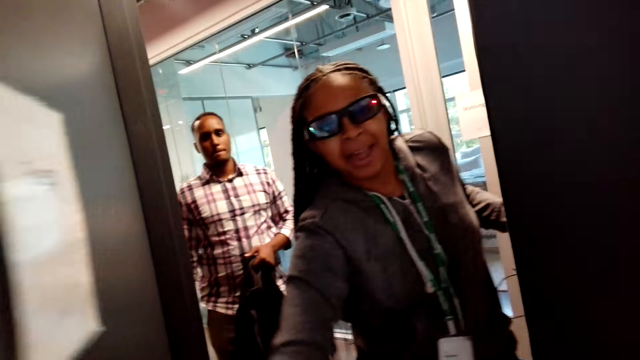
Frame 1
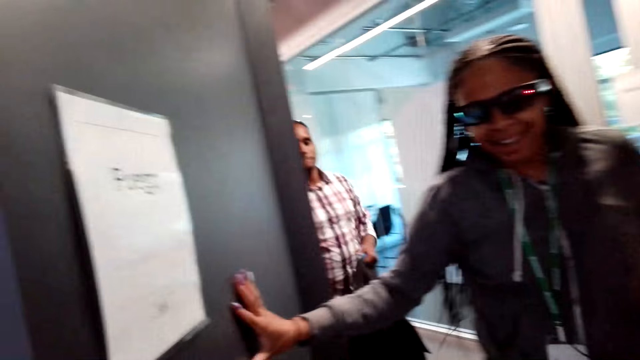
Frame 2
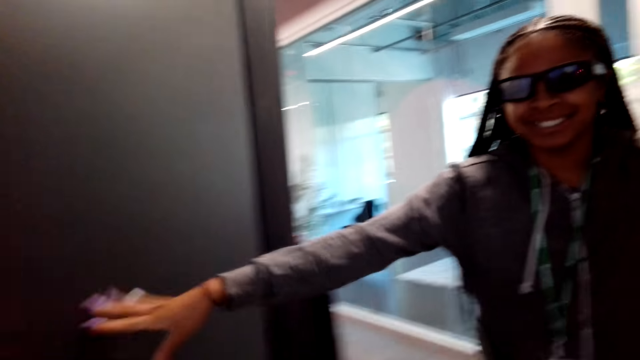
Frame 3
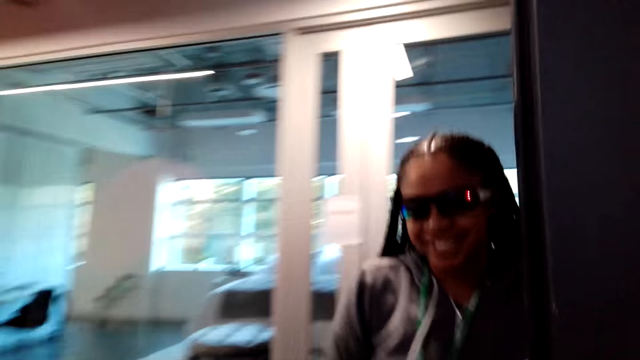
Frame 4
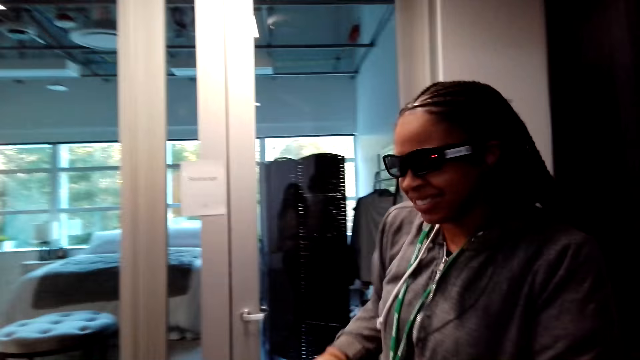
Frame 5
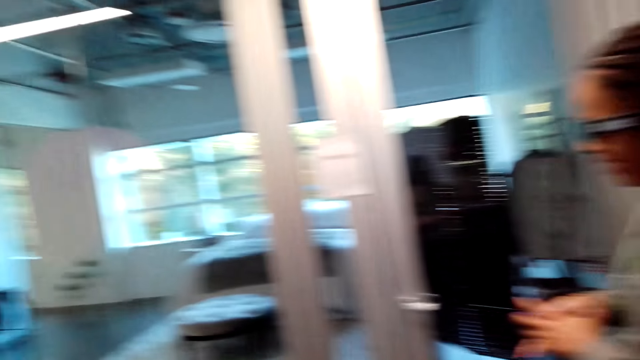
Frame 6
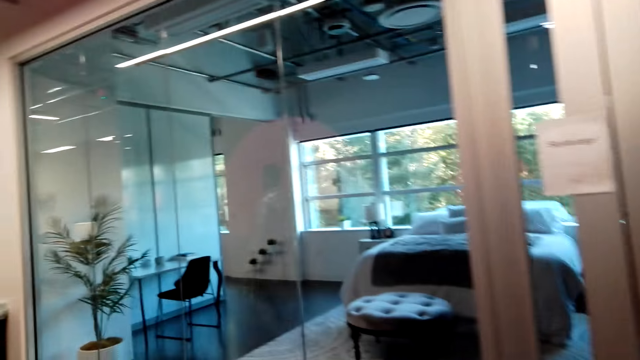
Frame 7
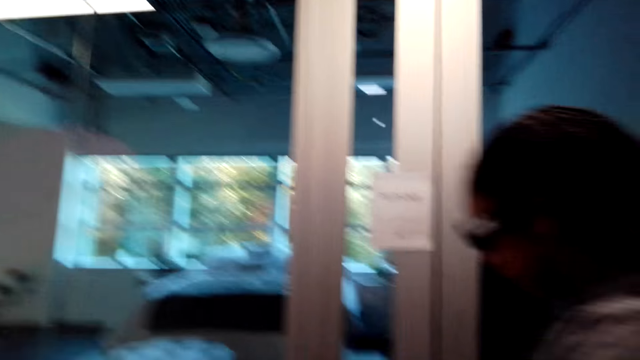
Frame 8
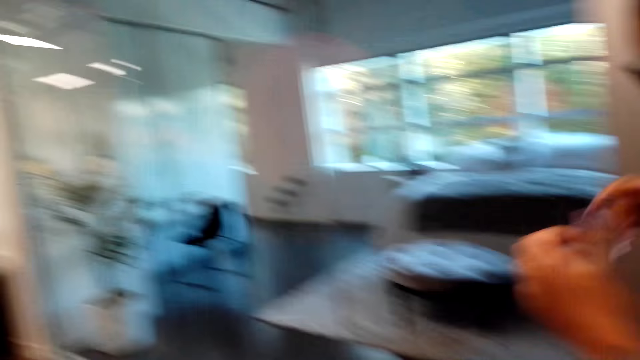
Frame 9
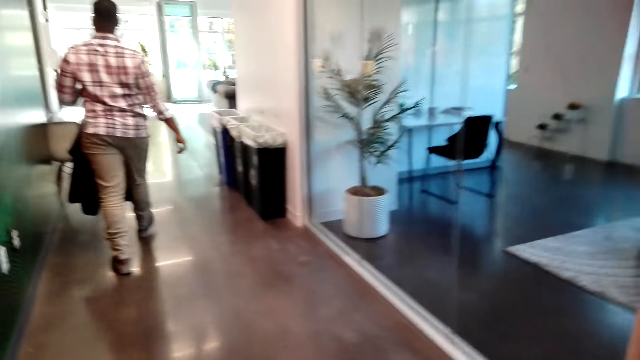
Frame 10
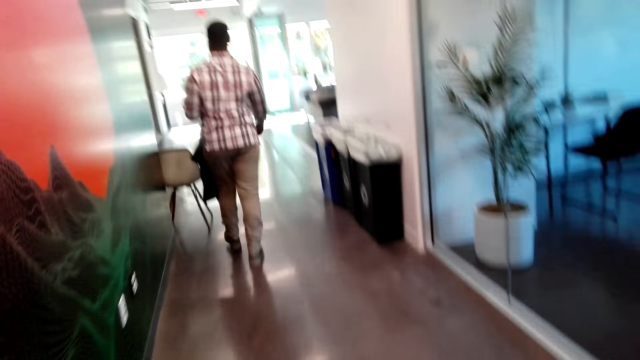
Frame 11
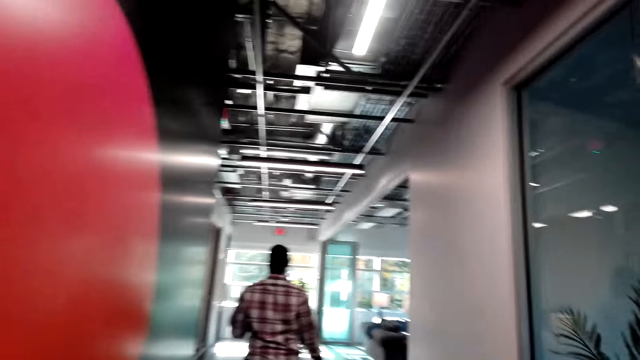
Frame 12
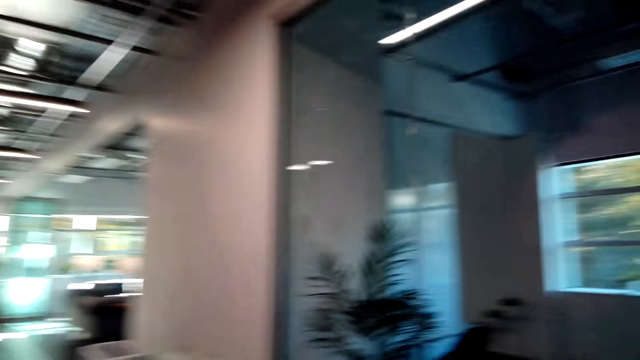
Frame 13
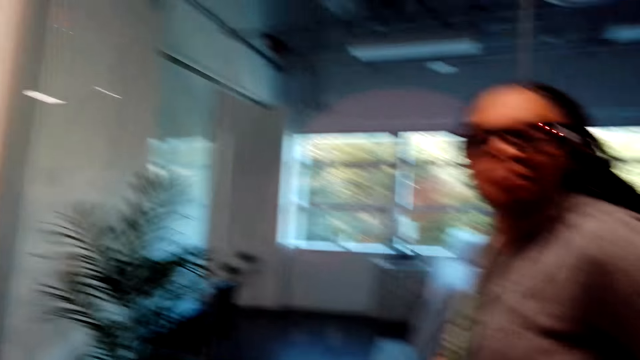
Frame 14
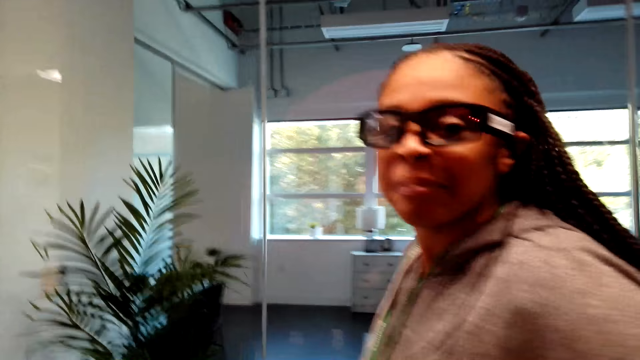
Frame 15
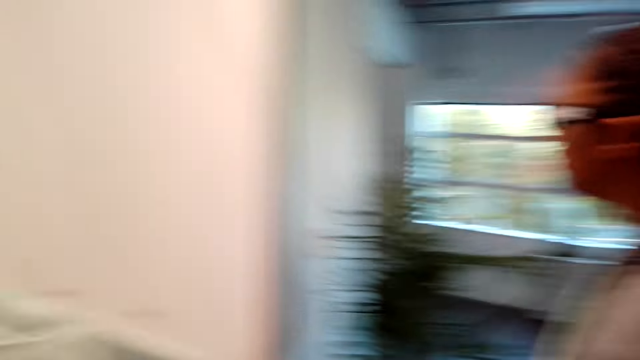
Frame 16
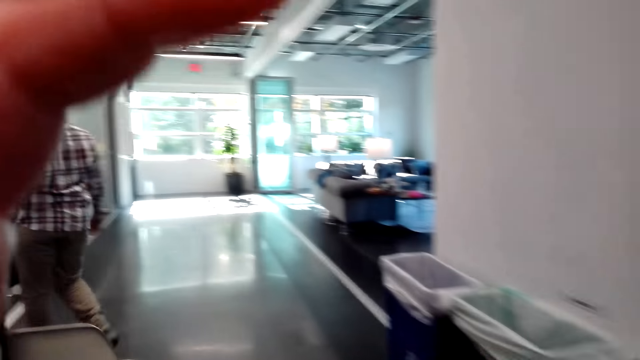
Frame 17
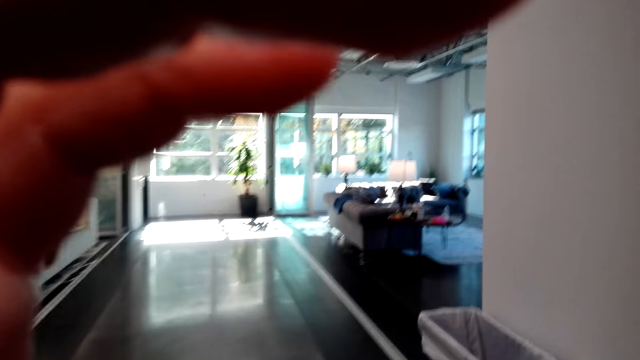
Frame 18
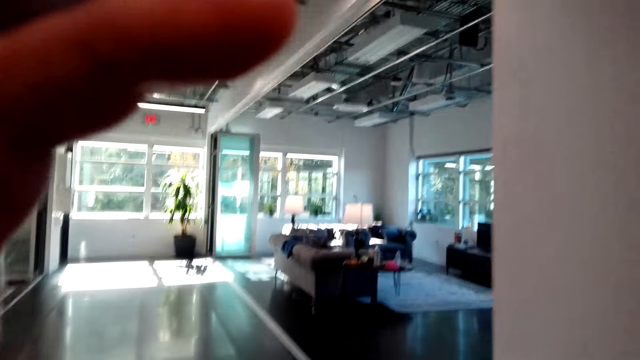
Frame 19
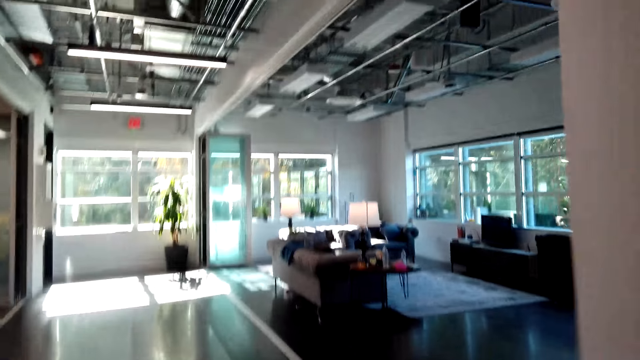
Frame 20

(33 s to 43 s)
The camera wearer talks to a person. Another person holds a jacket outside the door. The first person talks to the camera wearer. The first person pushes the door. The camera wearer walks out of the room. He talks to the first person. He walks with the first person and the other person. He walks to the living room. The first person talks to the camera wearer. The camera wearer adjusts the camera. He touches his head with his hand.

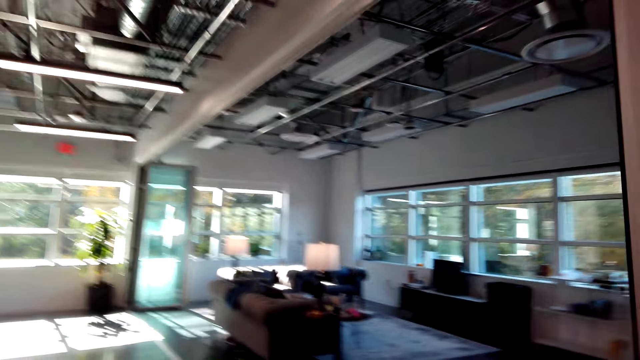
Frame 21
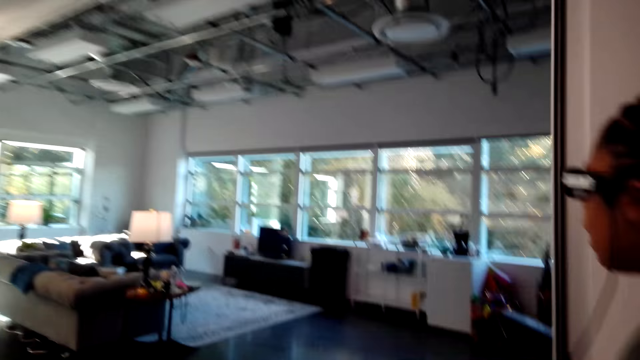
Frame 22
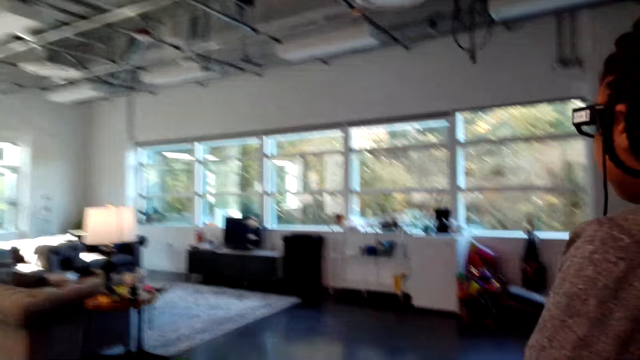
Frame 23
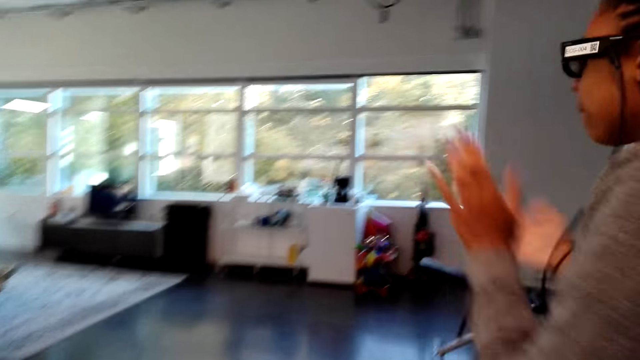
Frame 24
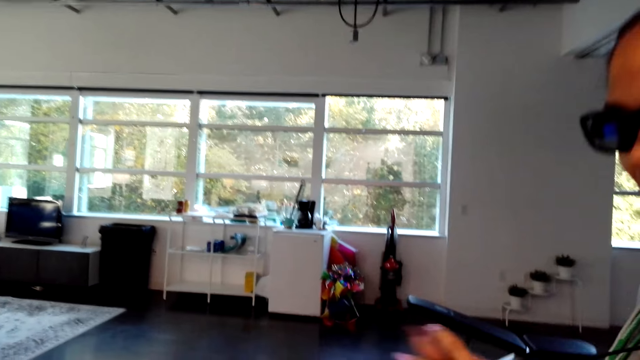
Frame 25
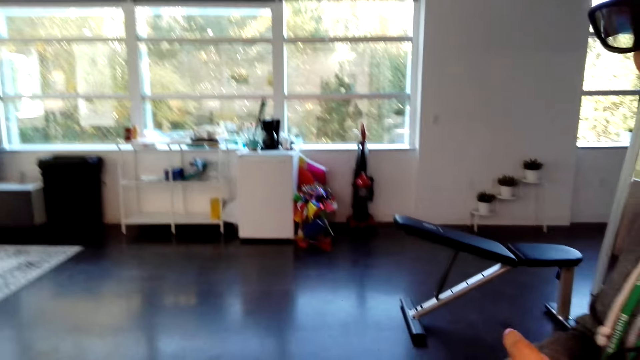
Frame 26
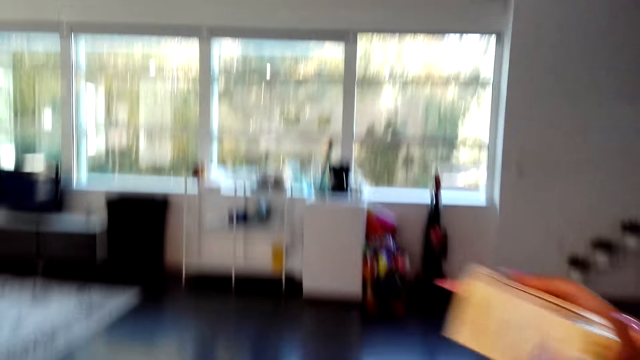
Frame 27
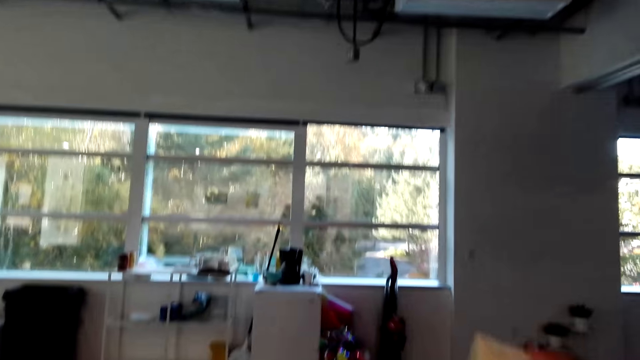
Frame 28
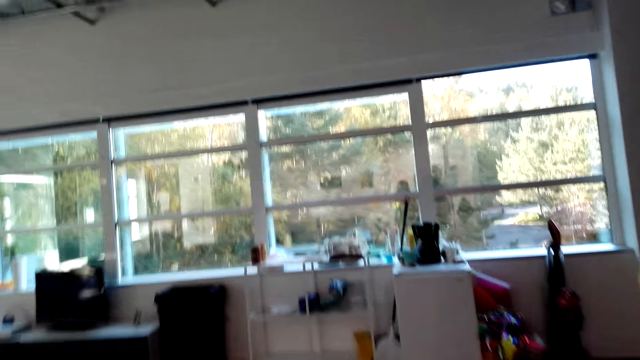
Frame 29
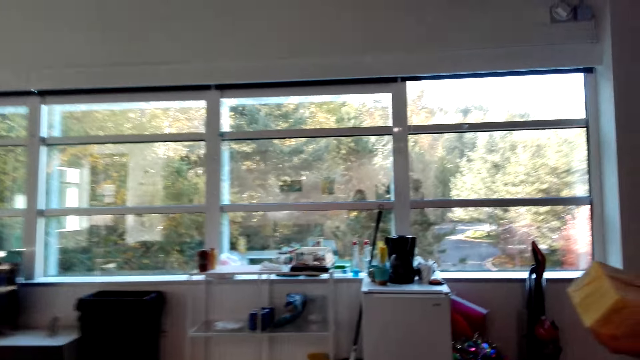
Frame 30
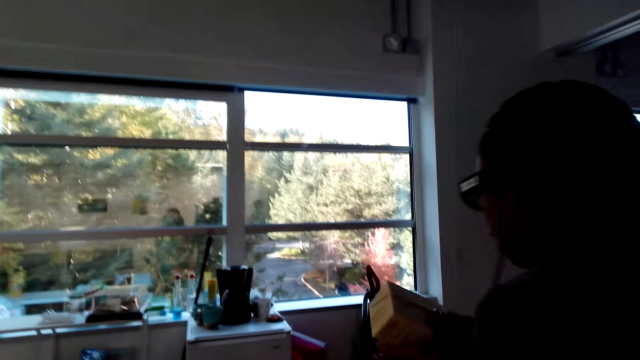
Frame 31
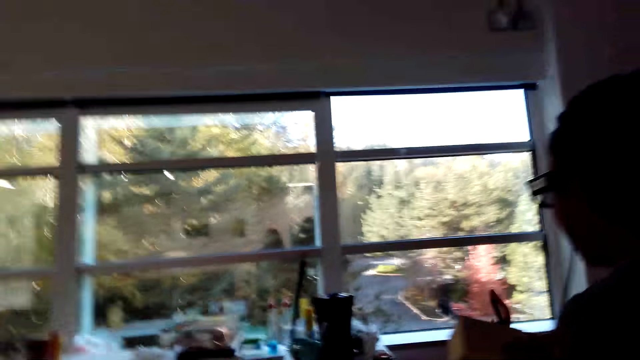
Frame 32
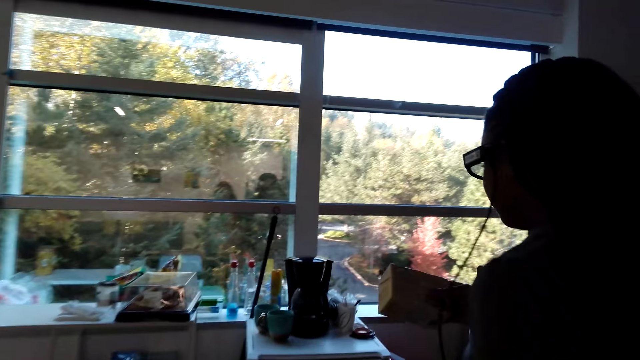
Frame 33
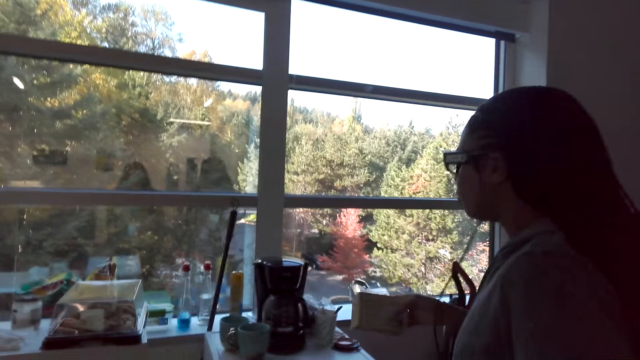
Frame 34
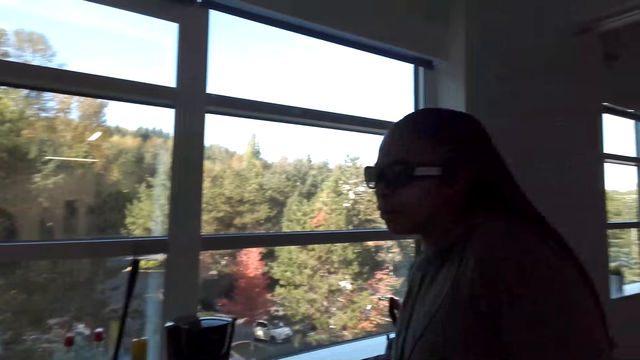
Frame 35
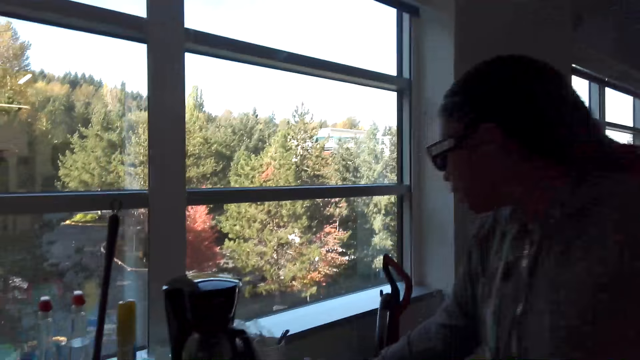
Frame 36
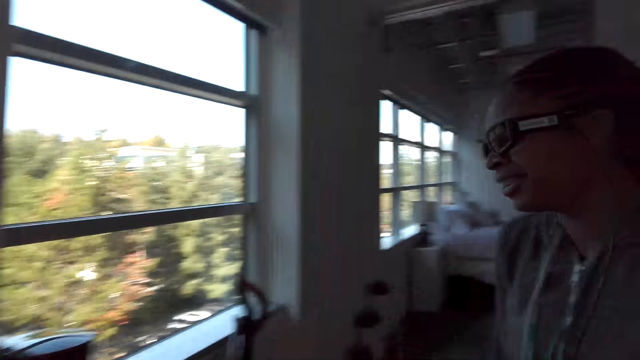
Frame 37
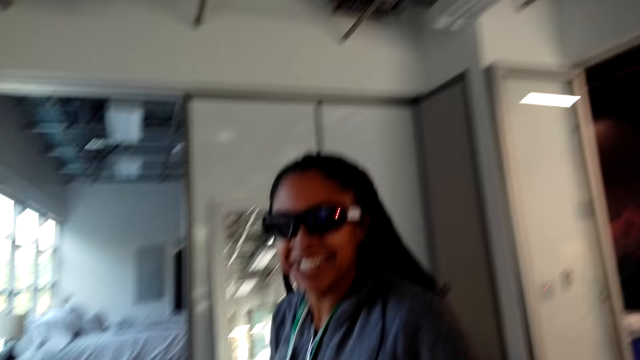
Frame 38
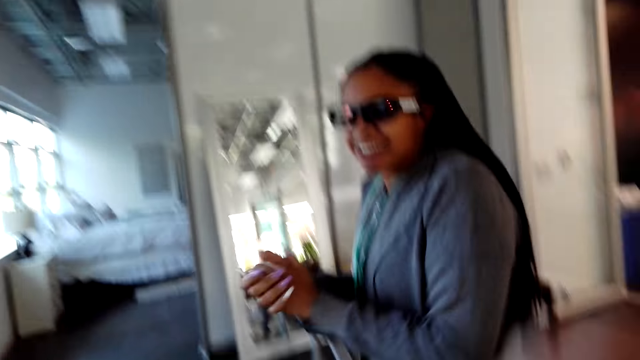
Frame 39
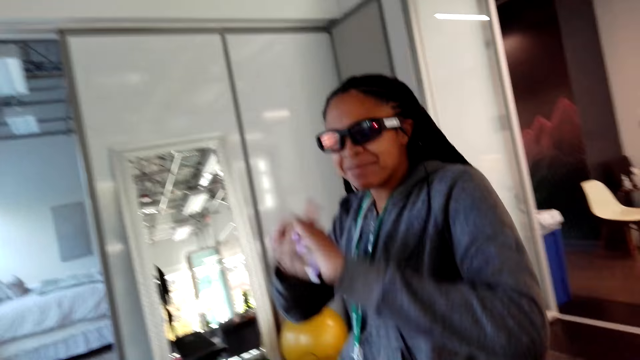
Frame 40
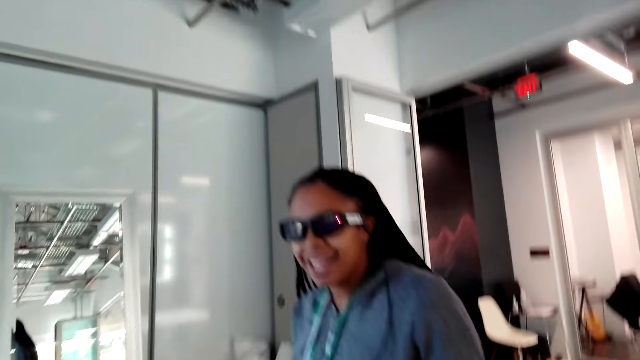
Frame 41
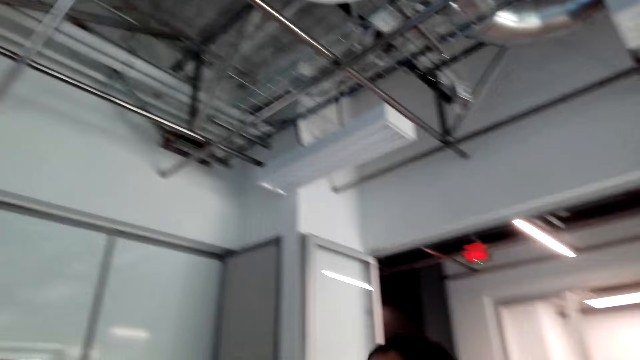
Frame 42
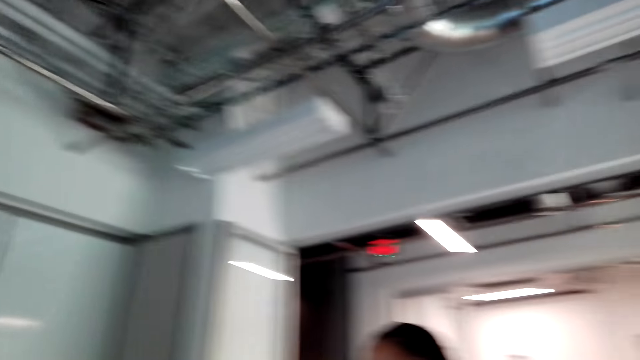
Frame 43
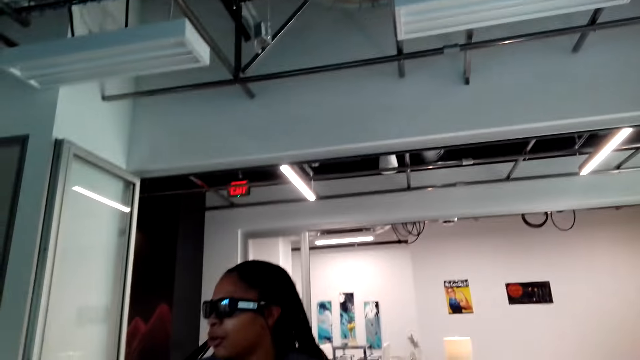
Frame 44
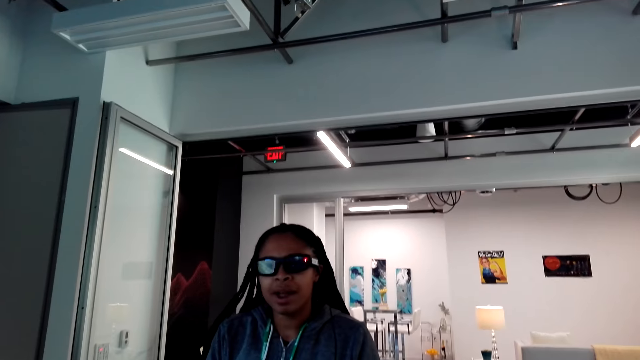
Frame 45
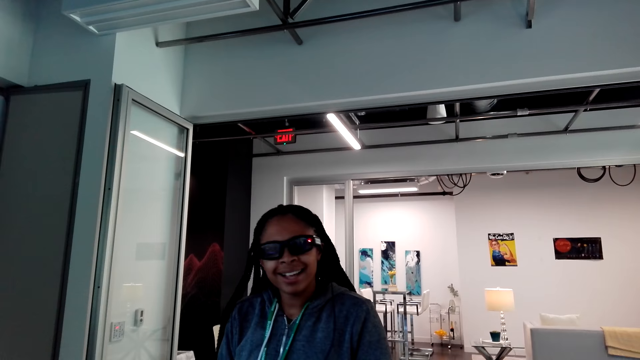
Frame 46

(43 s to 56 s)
The camera wearer talks to a person. The person claps her hands. The camera wearer hands over a box to the person. The person holds the box in her hand. The person puts the box on top of the mini fridge. The person claps her hands, moves her hands, and talks to the camera wearer.
